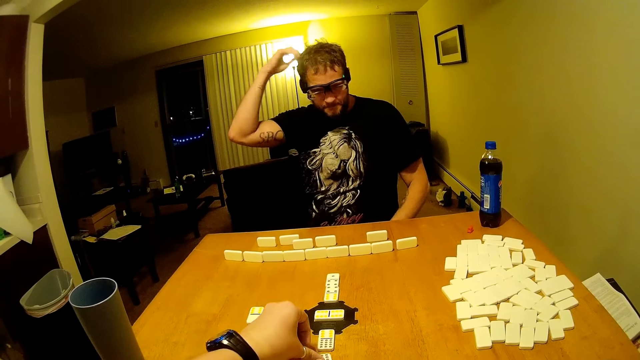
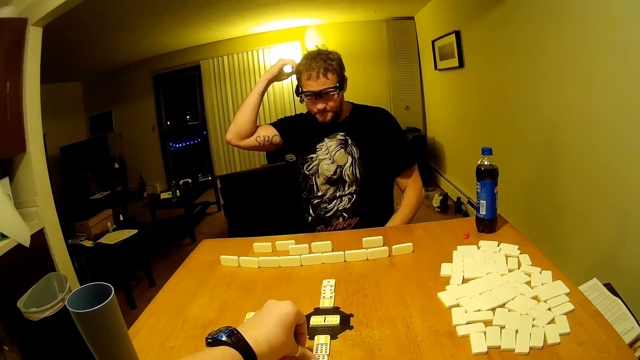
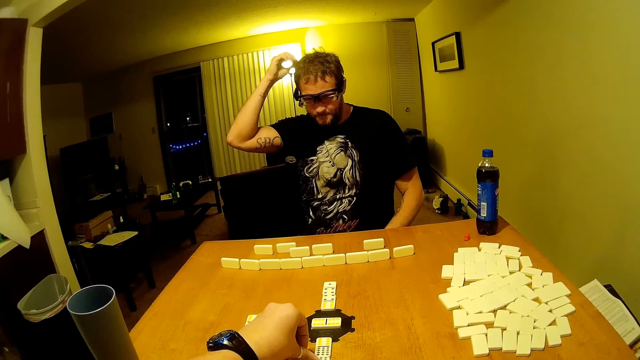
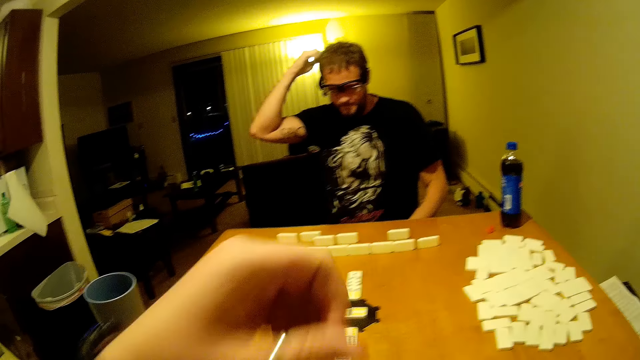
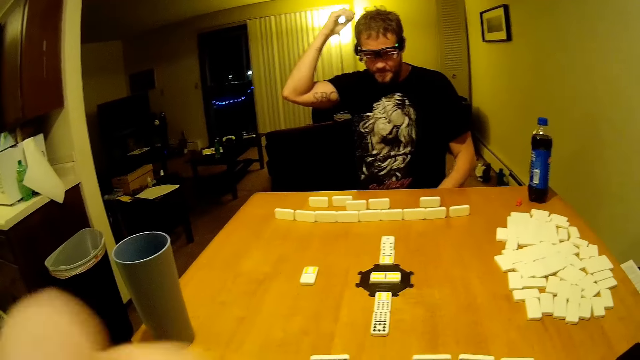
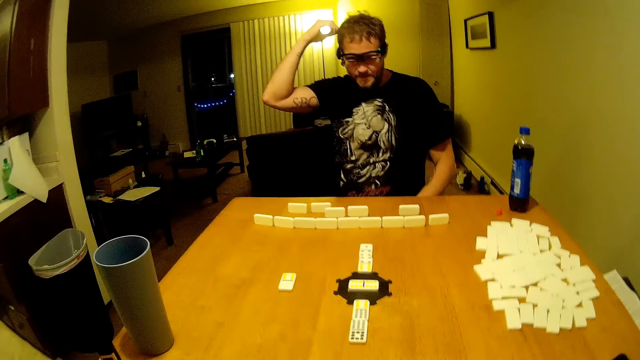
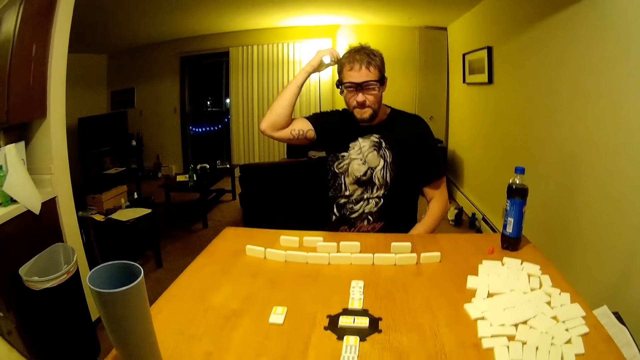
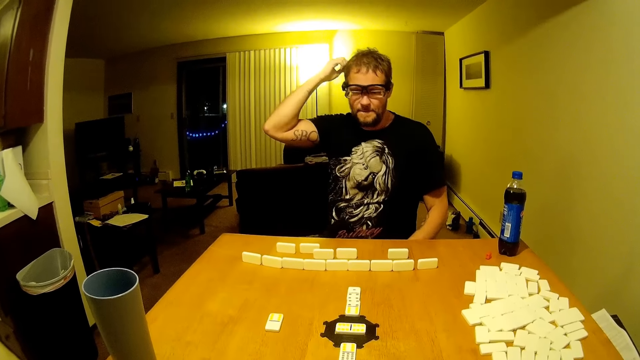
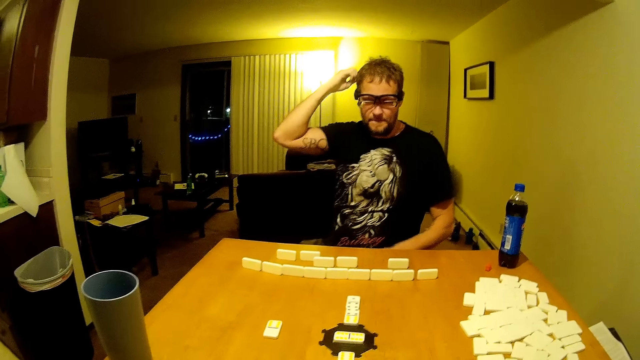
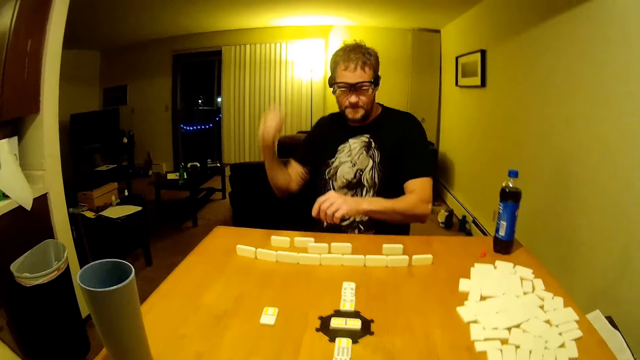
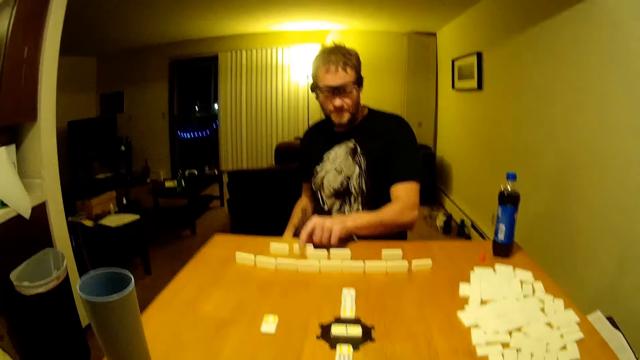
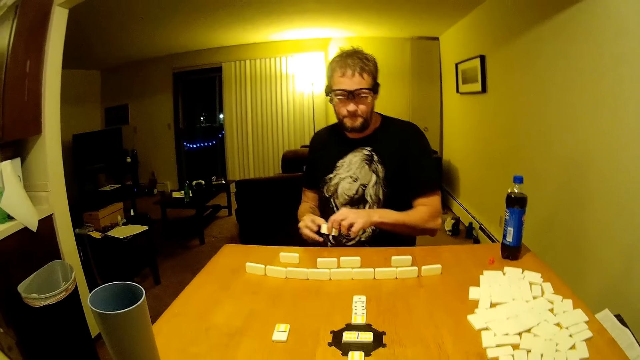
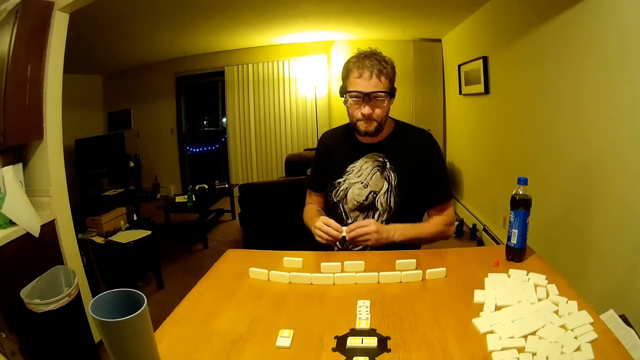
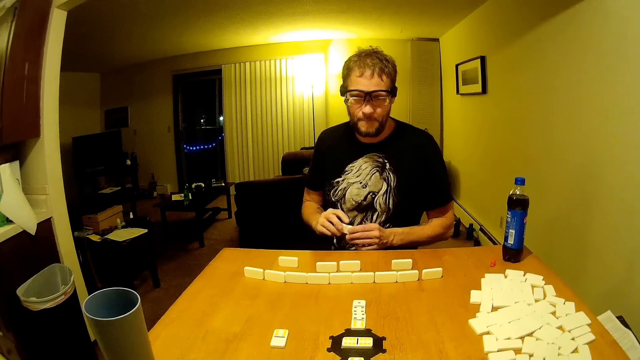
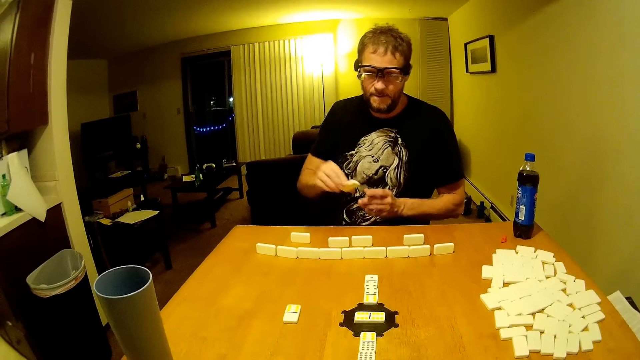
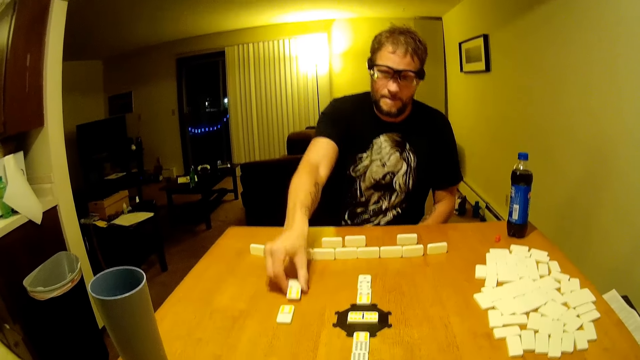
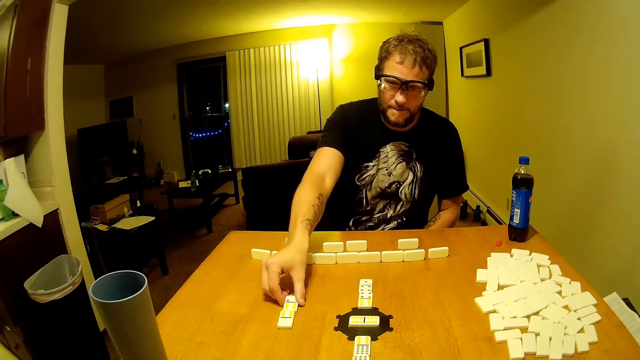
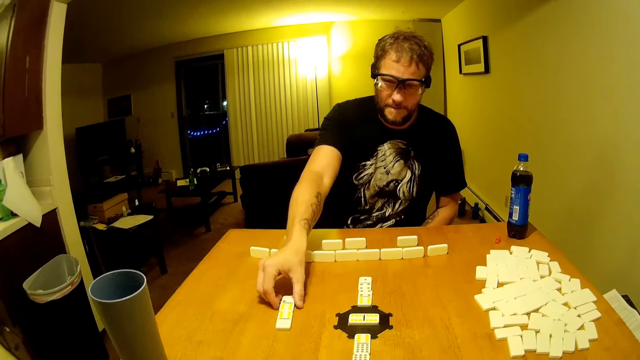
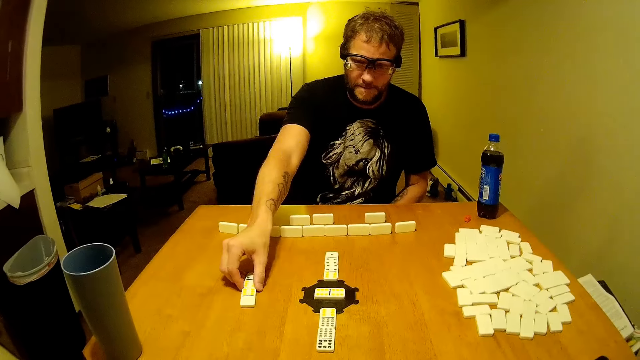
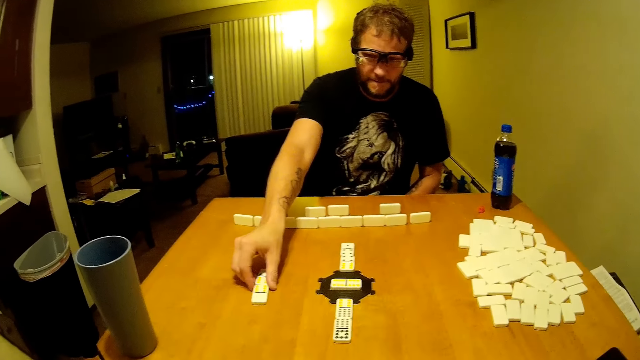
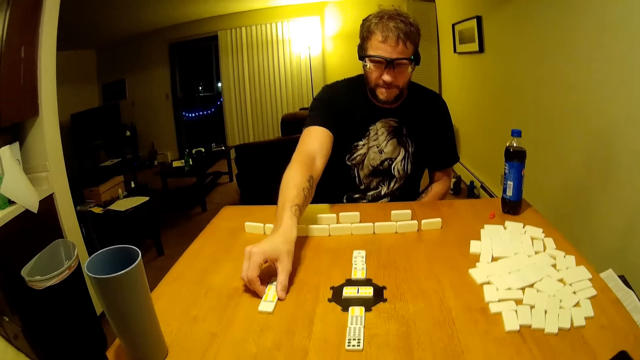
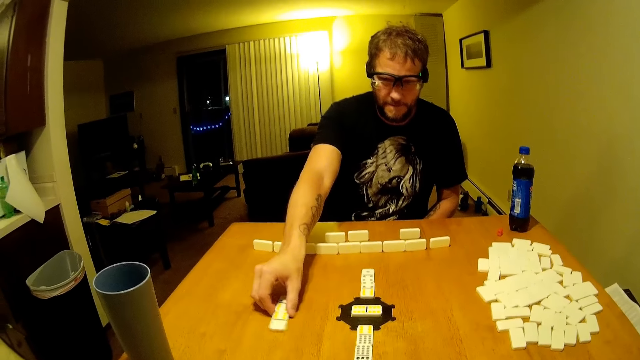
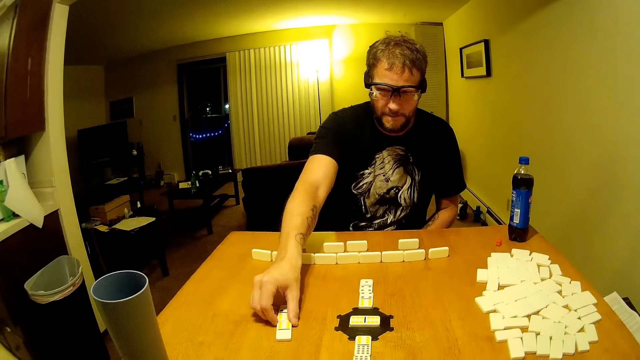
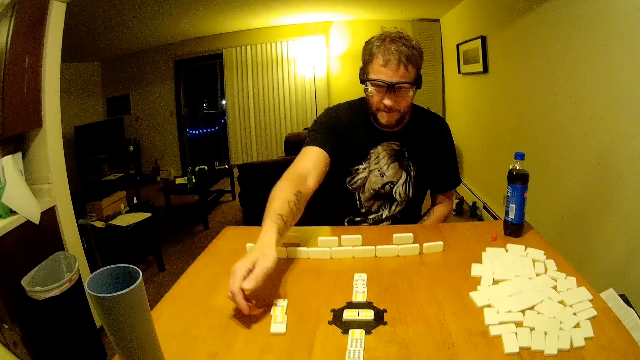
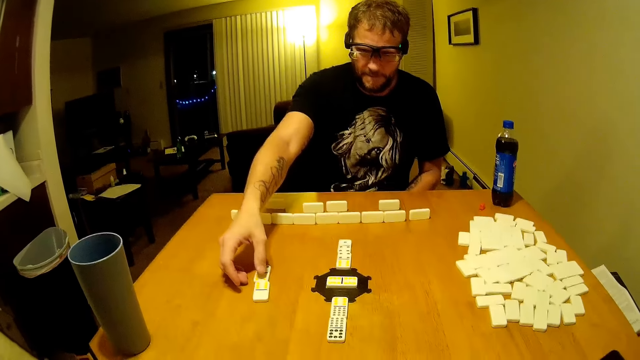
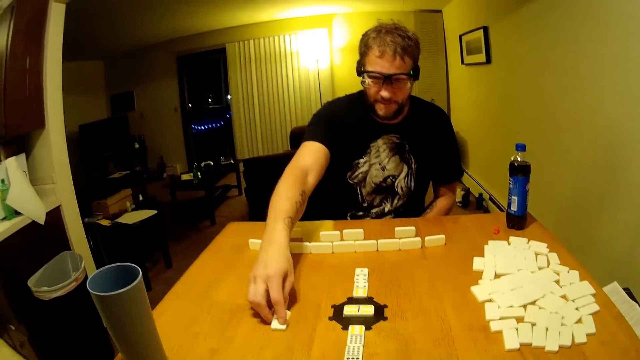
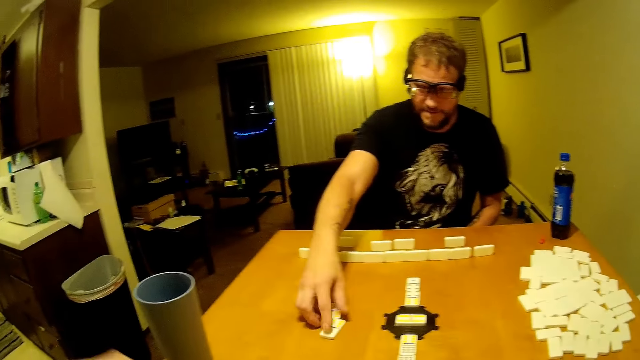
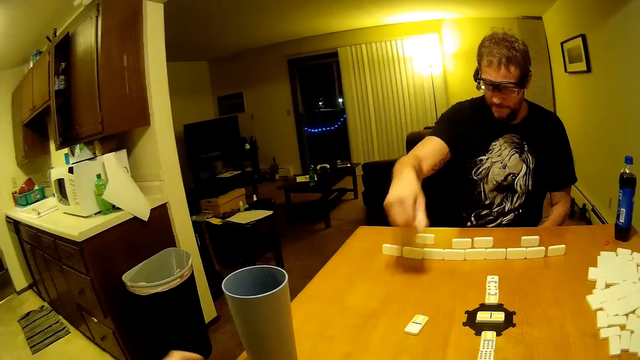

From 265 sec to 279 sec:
The camera wearer joins a domino. A man scratches his head. The man picks up dominoes, plays and puts a domino.

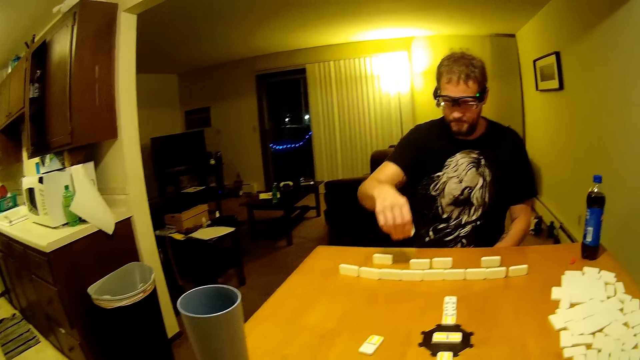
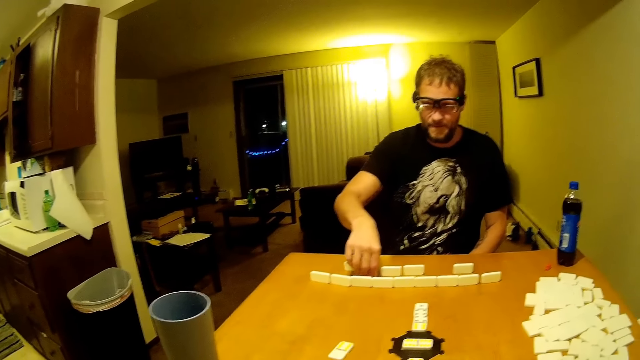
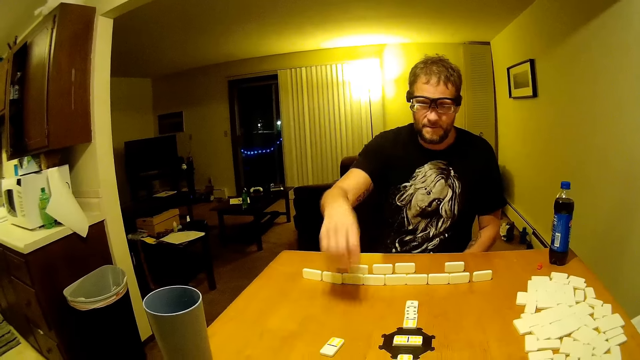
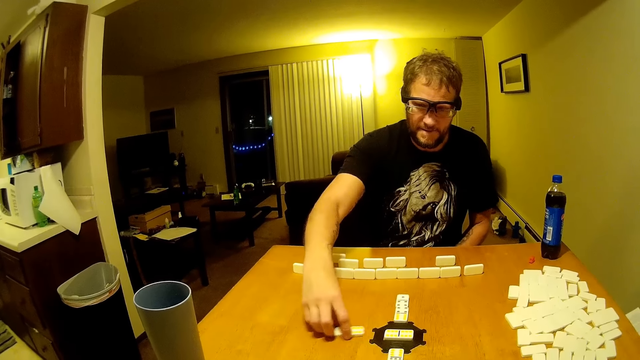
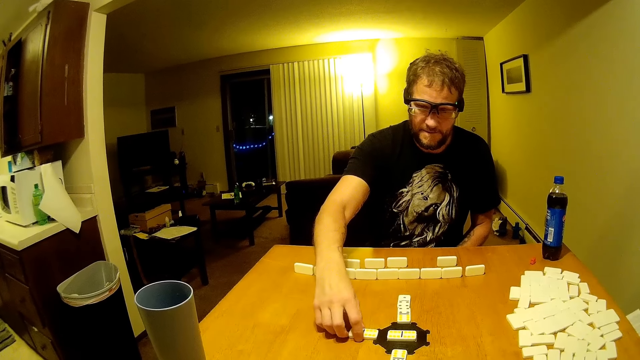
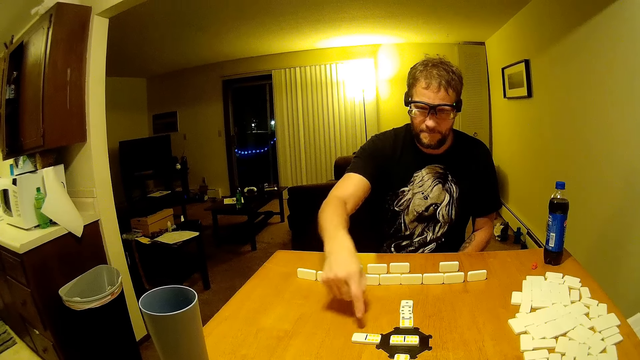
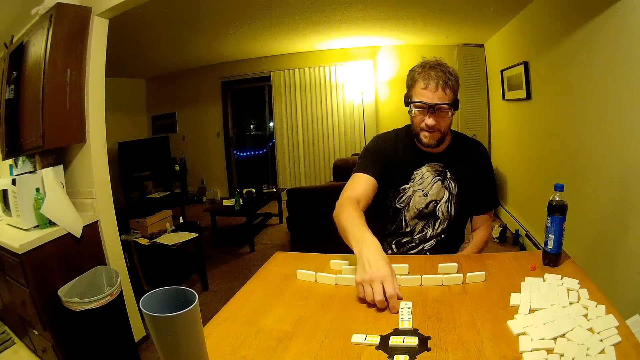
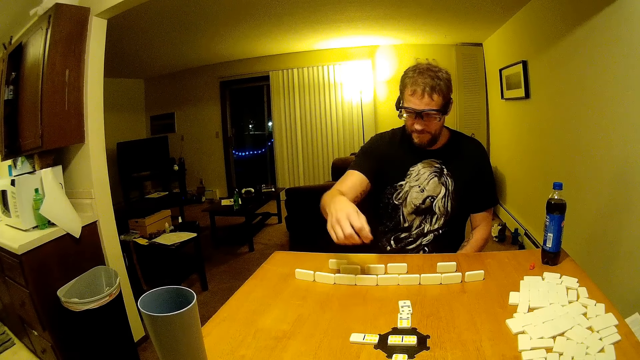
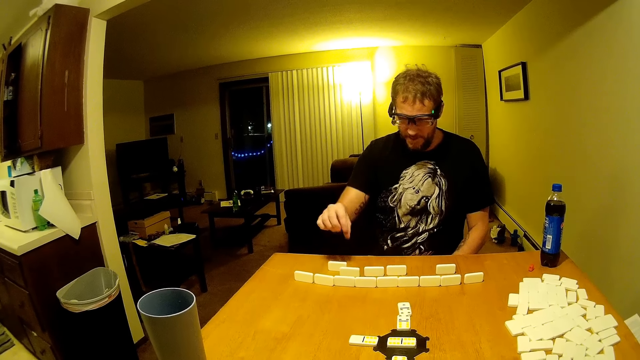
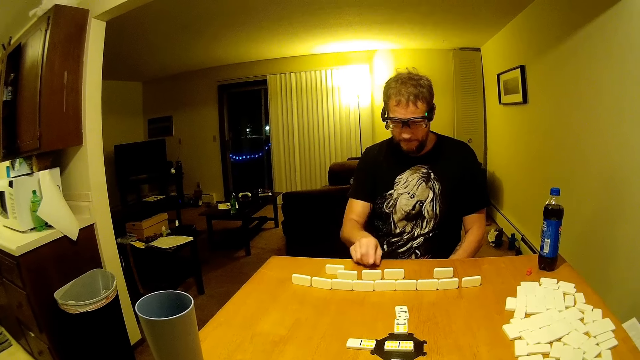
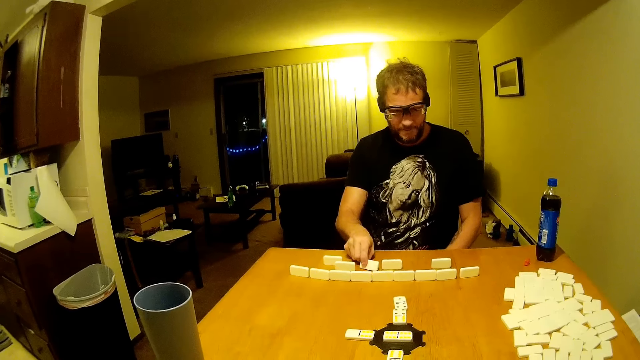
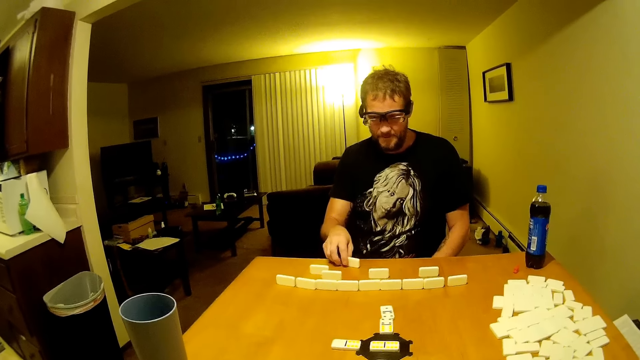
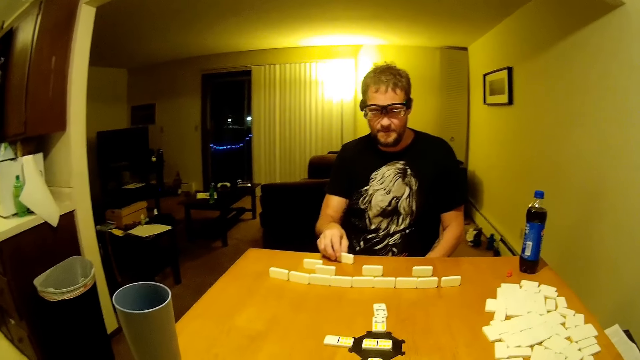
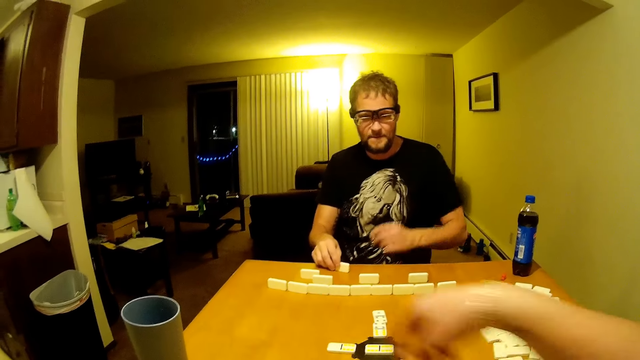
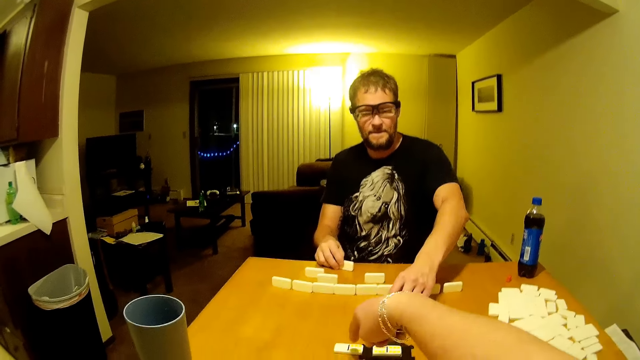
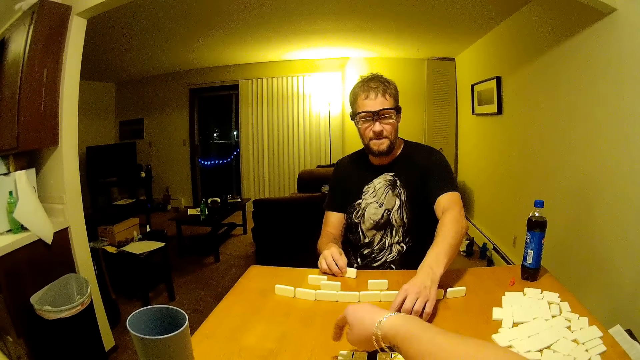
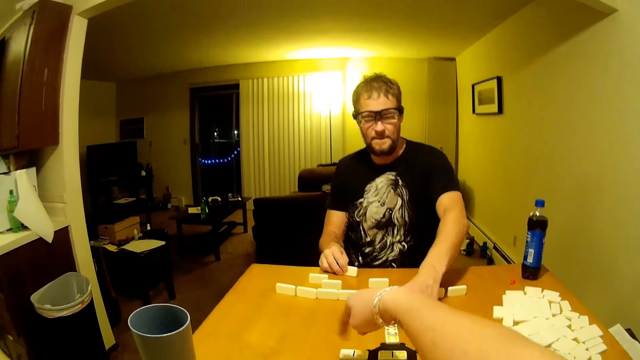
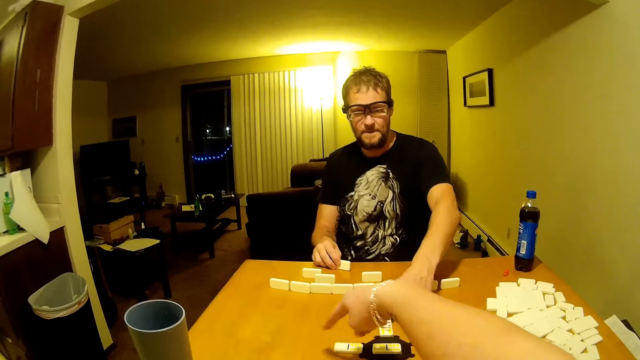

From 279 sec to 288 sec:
The camera wearer speaks. A man picks up dominoes, plays and joins a domino. The camera wearer looks around. Another man talks with gestures. The camera wearer stretches a hand.
